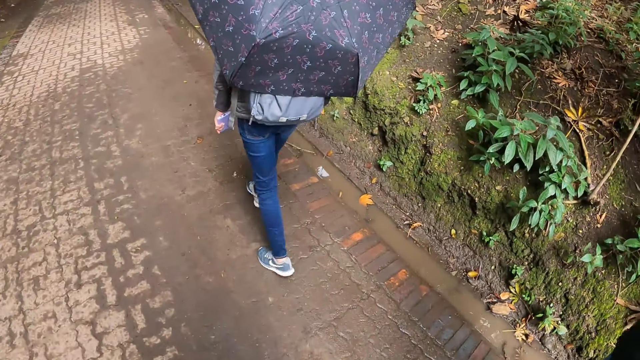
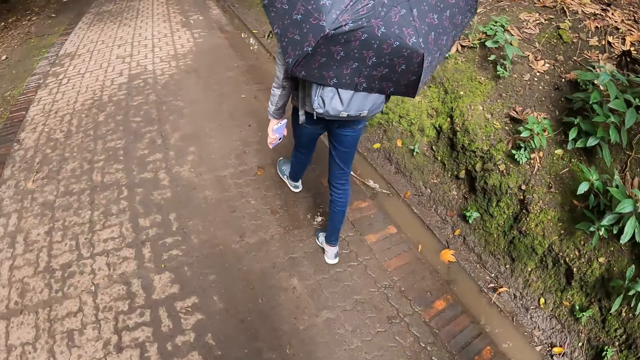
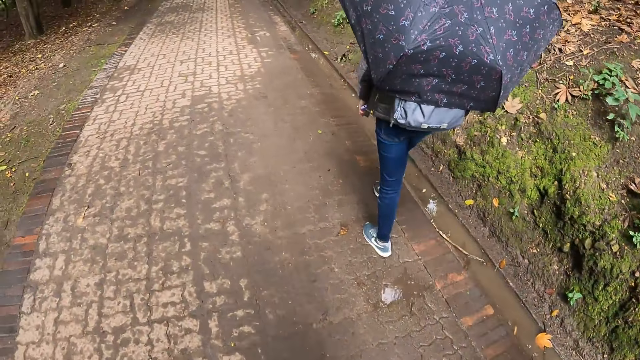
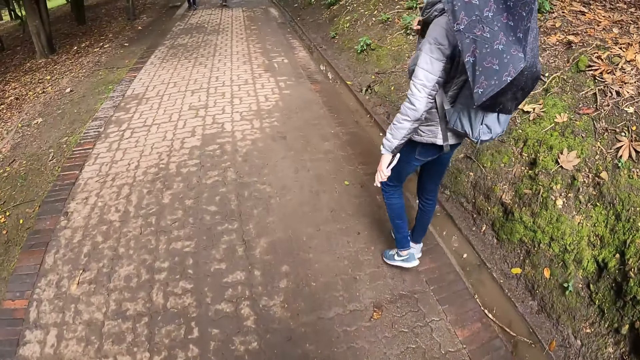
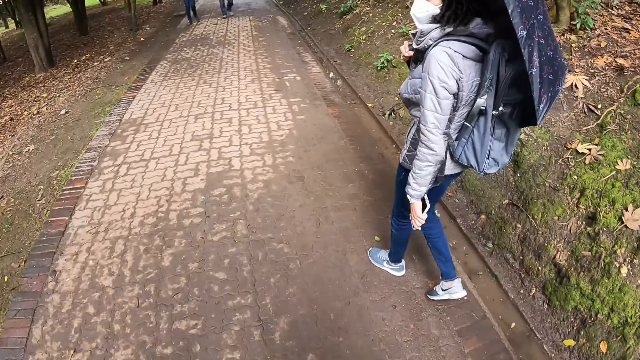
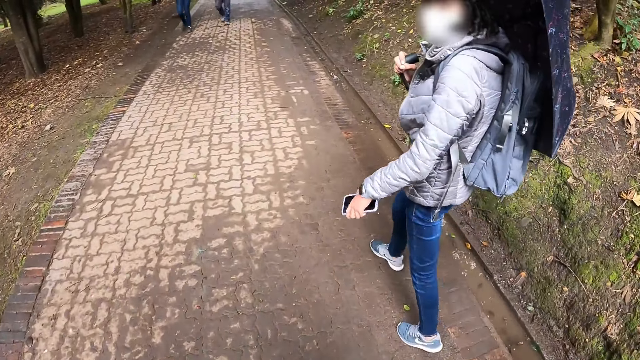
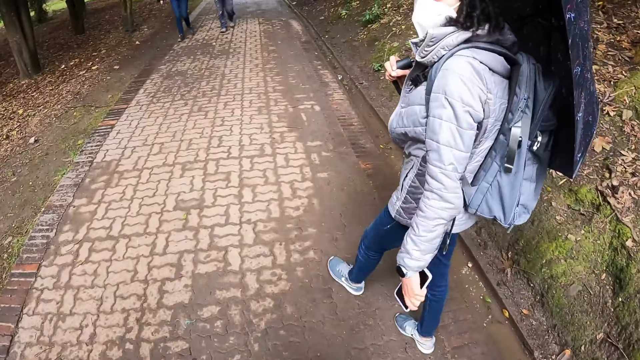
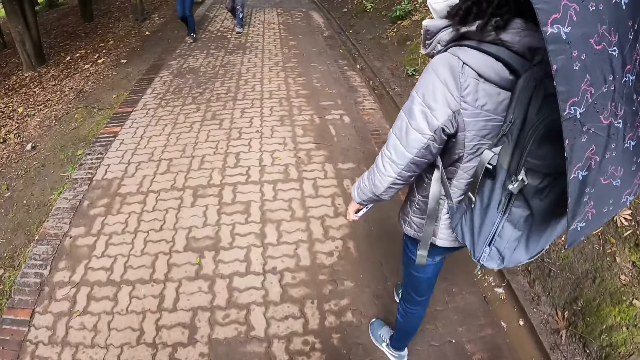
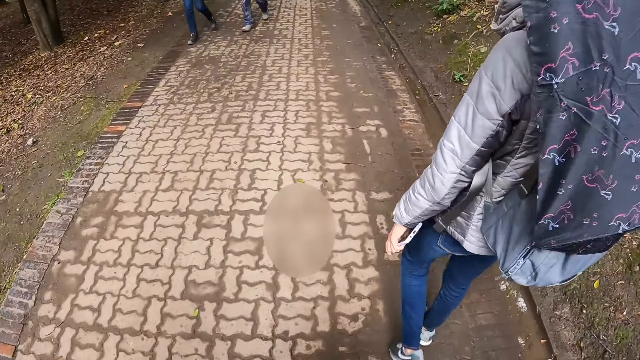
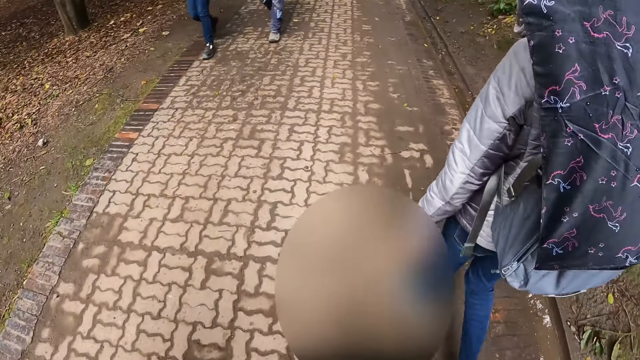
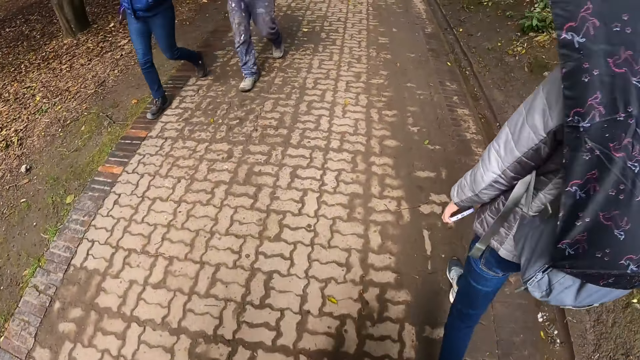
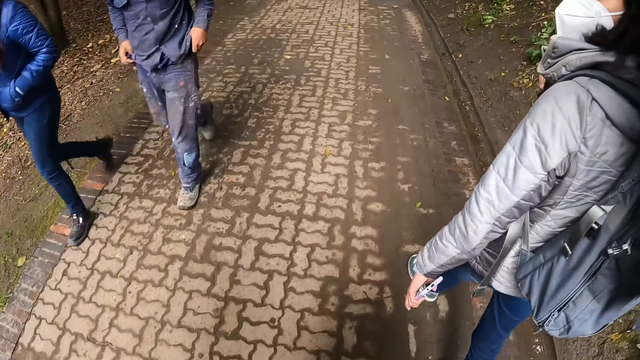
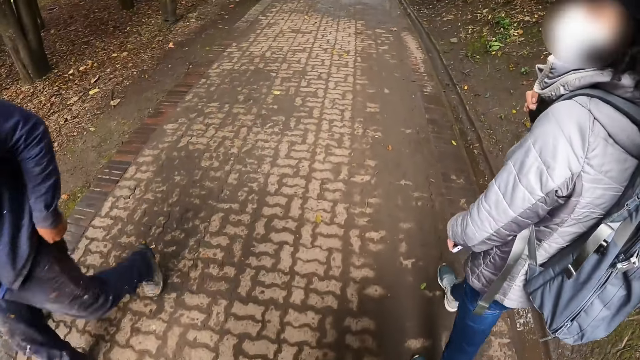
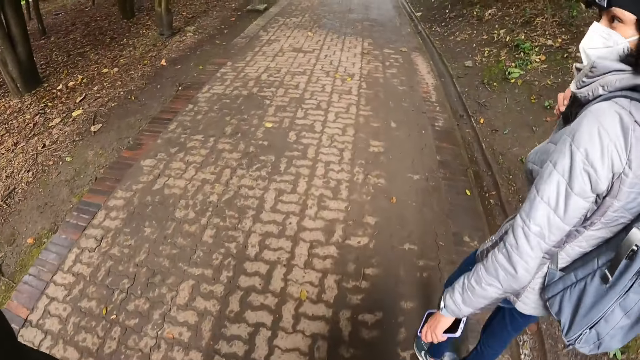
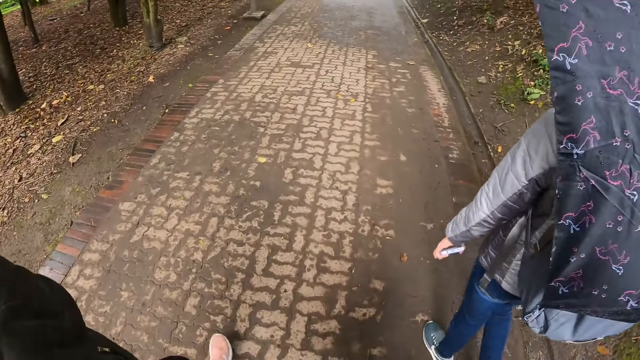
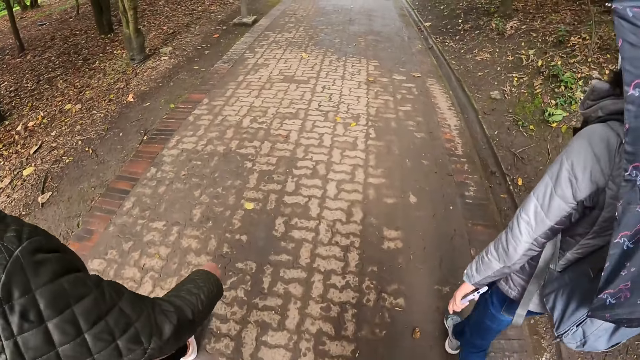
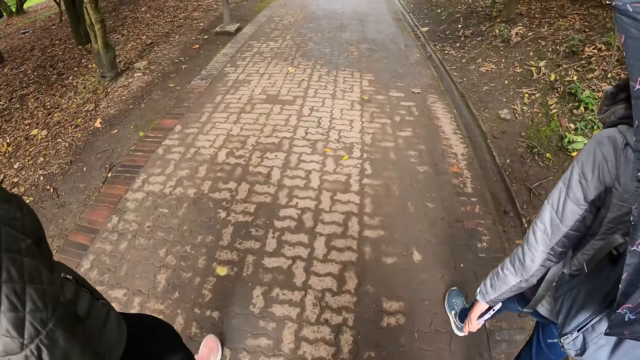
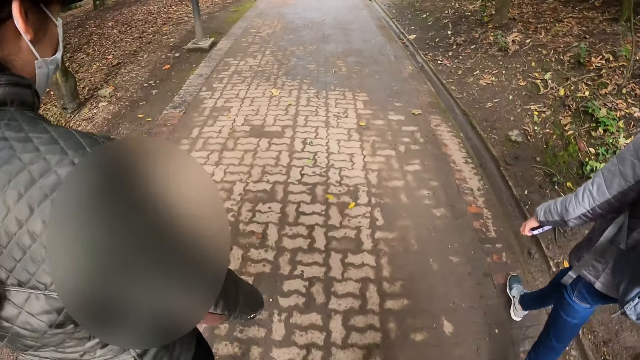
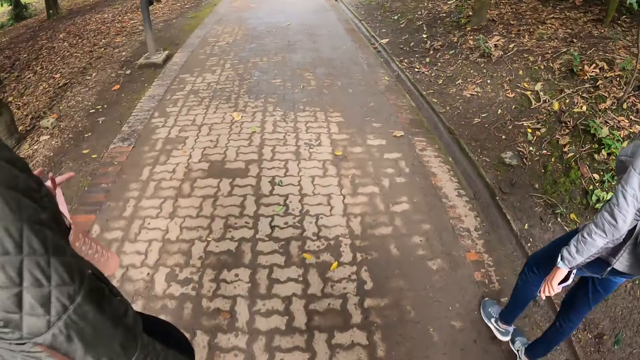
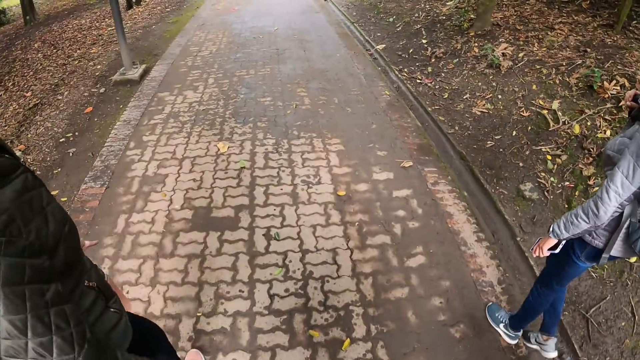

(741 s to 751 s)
The woman interacts with the camera wearer. A man looks around the field. Another woman walks past the camera wearer. Another man walks past the camera wearer.

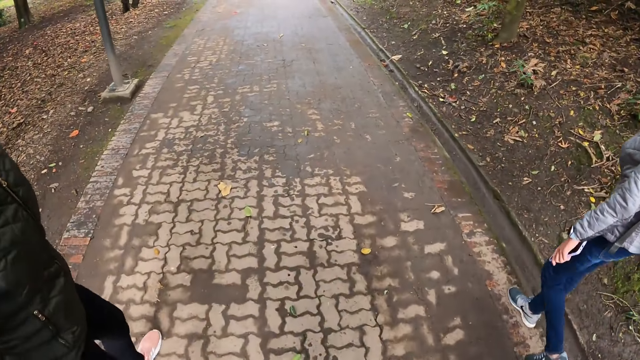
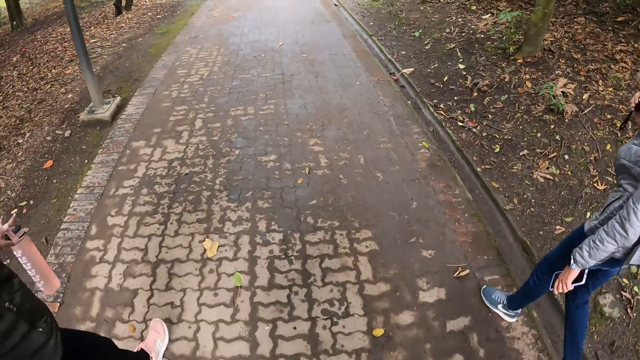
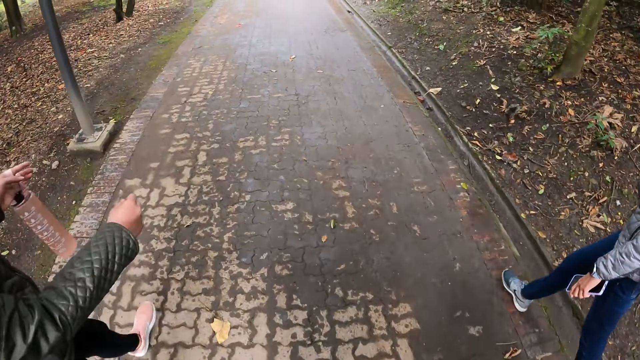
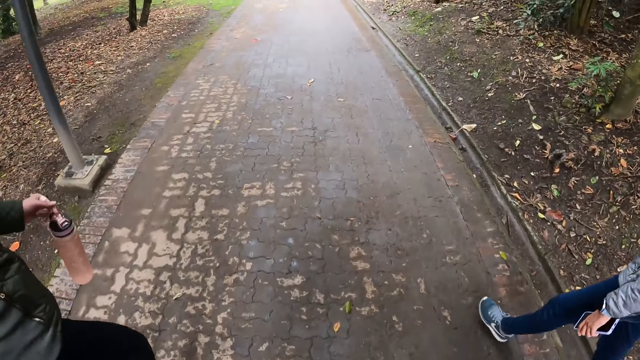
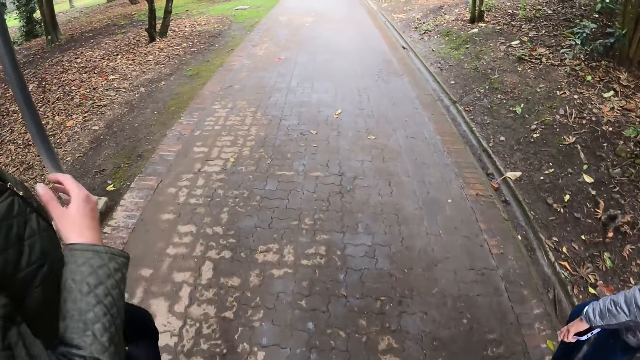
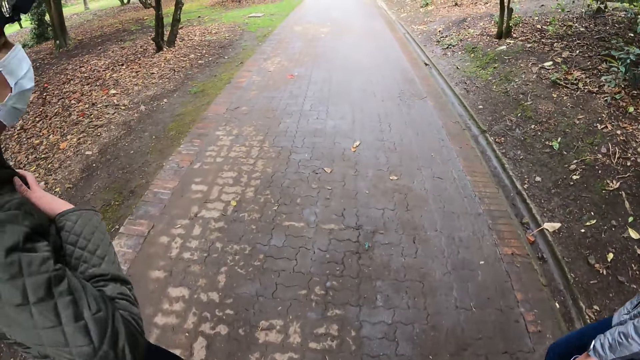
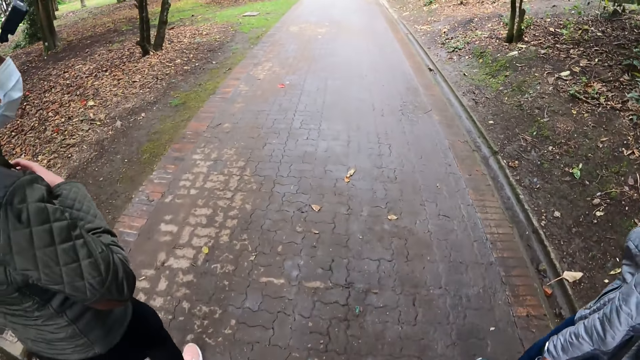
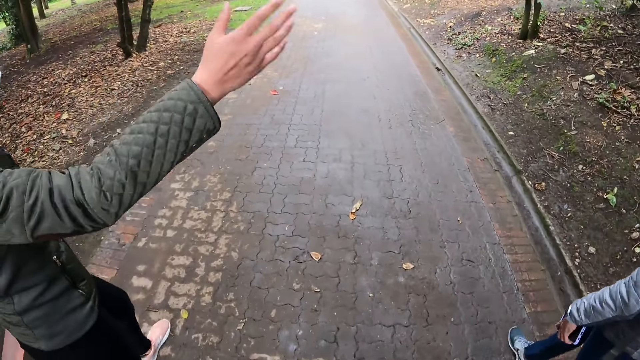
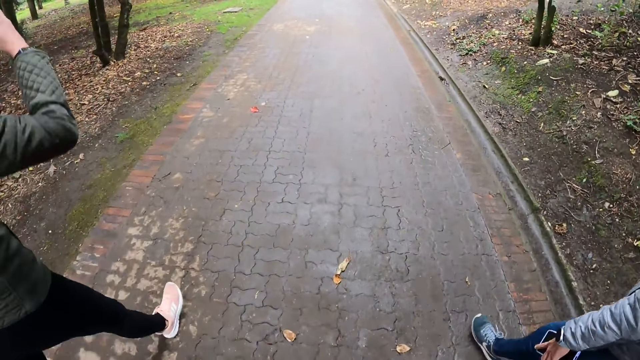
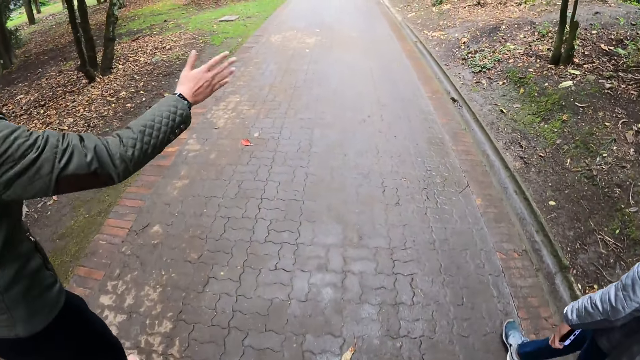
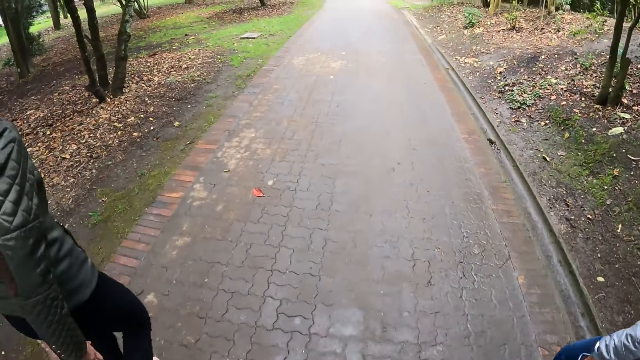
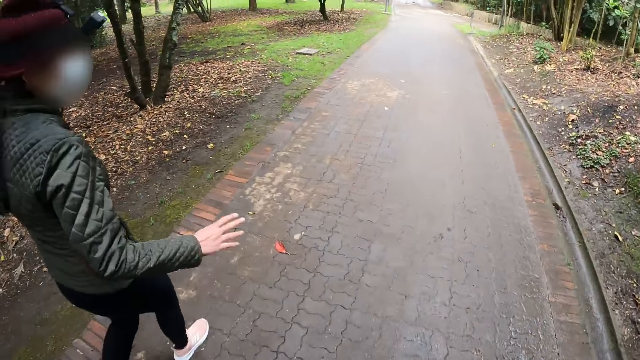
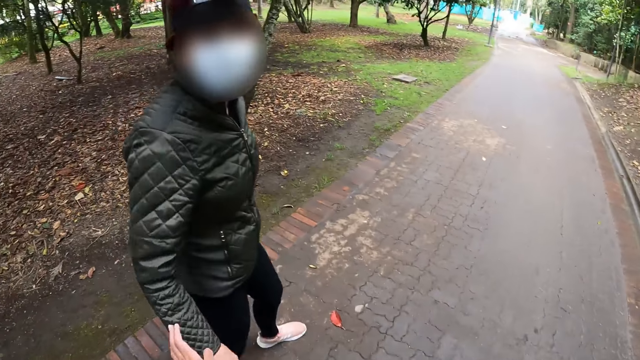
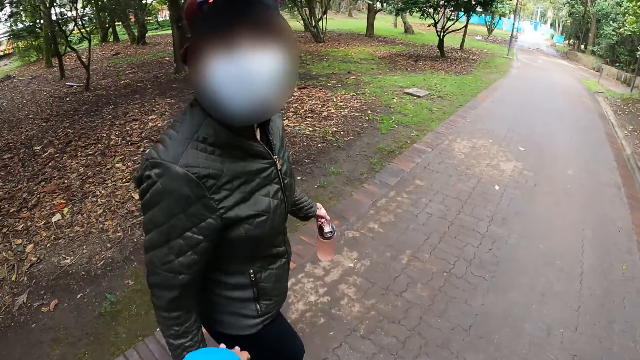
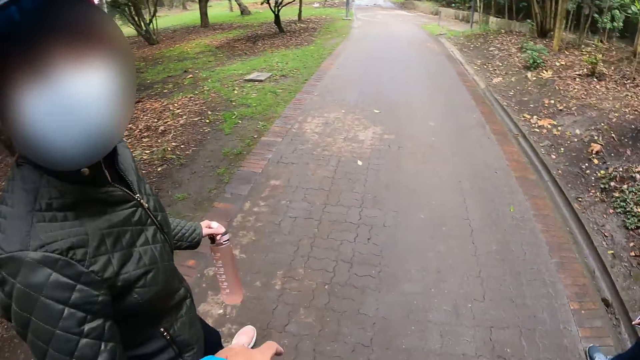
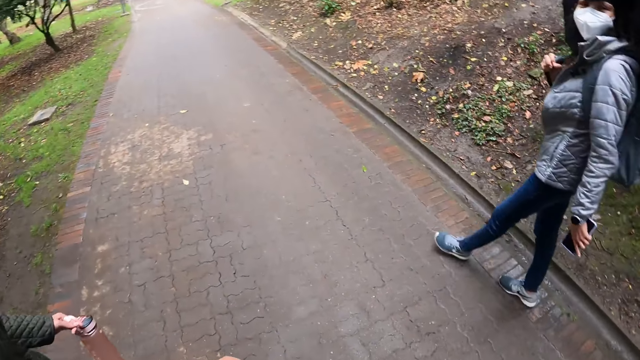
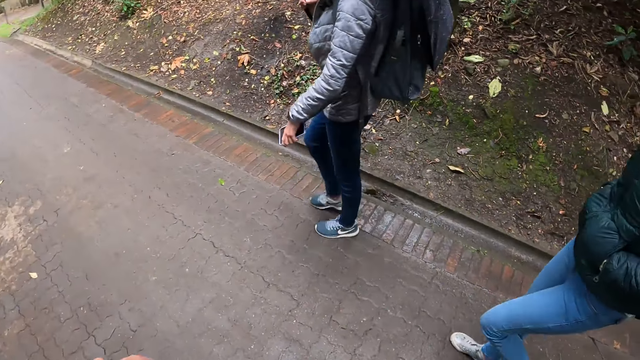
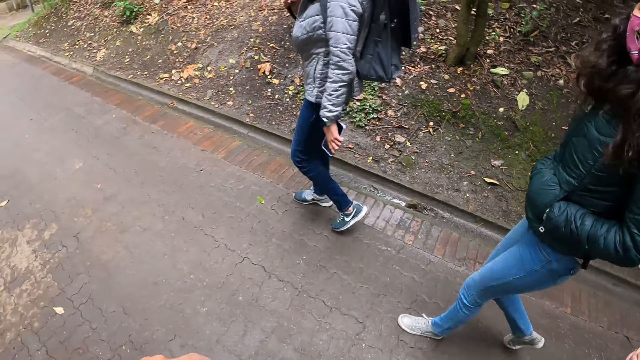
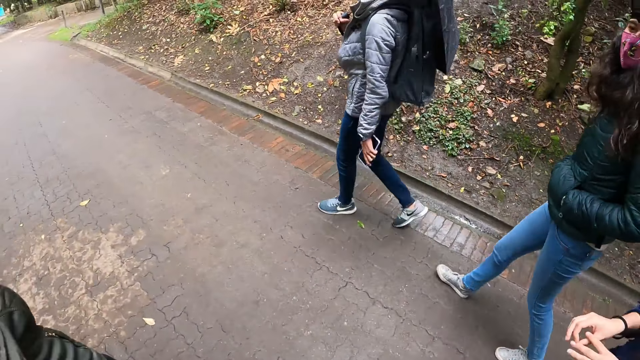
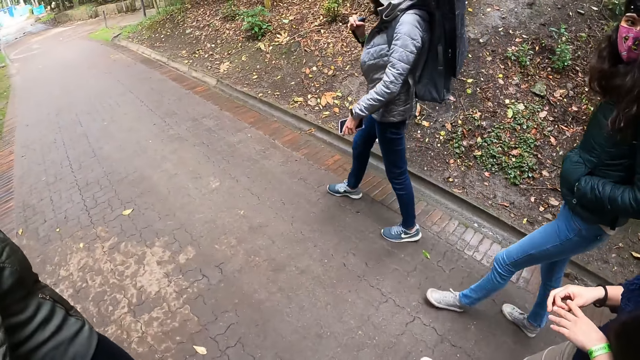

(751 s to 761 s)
The camera wearer interacts with the woman. A man talks to the camera wearer. The camera wearer interacts with another woman.
